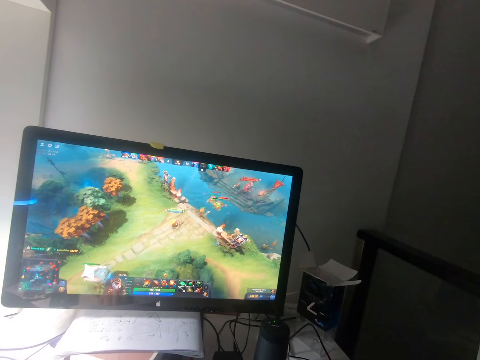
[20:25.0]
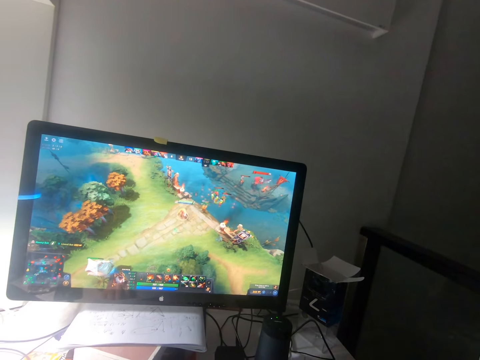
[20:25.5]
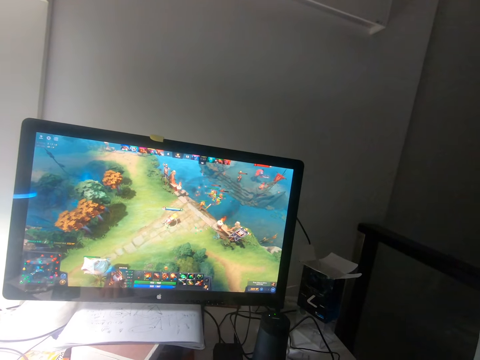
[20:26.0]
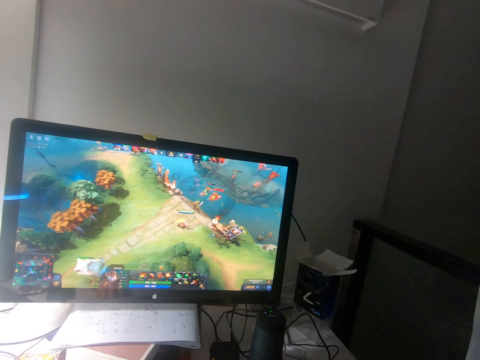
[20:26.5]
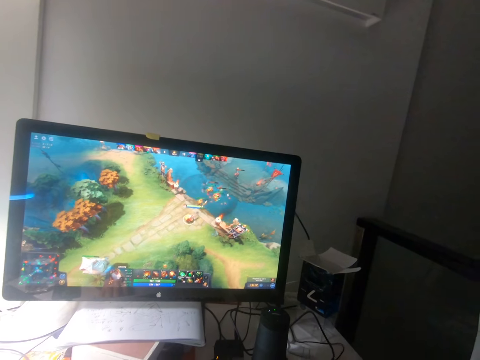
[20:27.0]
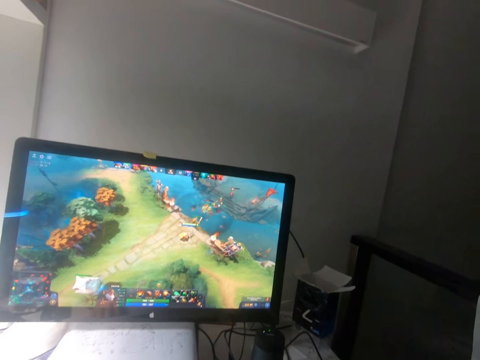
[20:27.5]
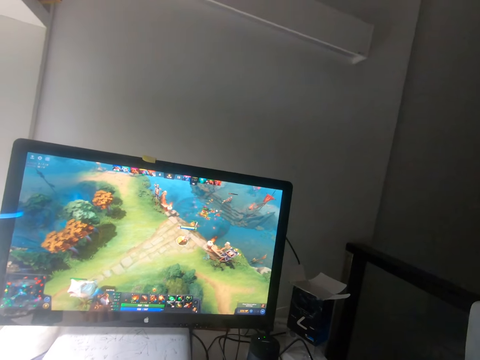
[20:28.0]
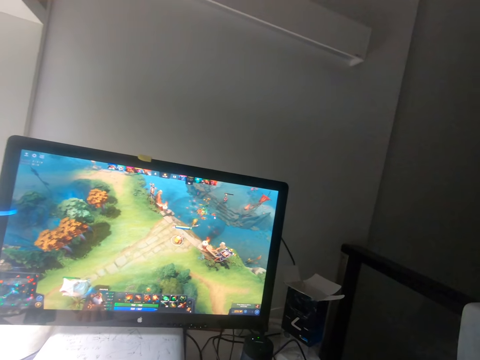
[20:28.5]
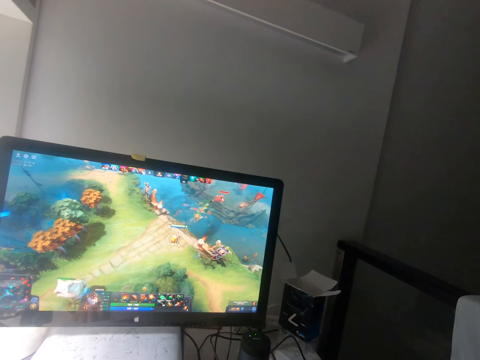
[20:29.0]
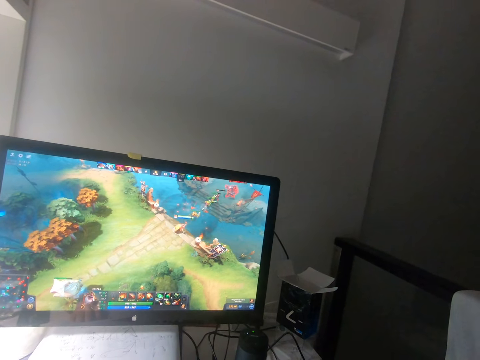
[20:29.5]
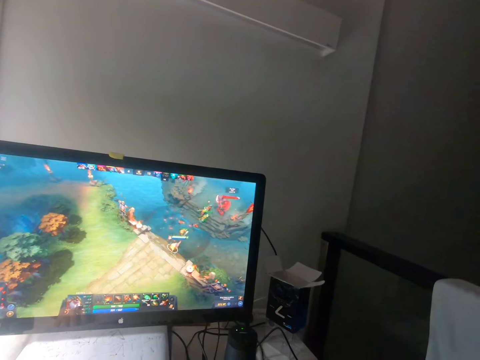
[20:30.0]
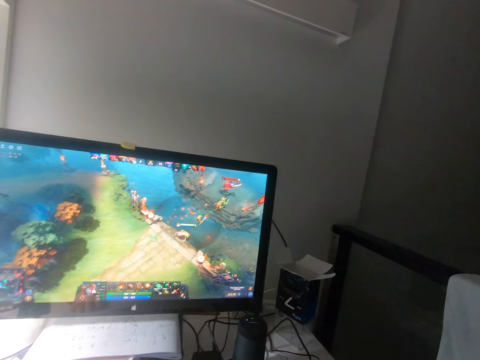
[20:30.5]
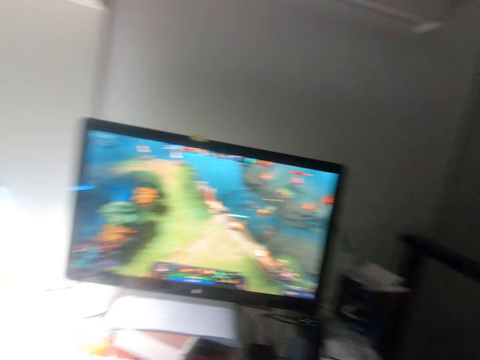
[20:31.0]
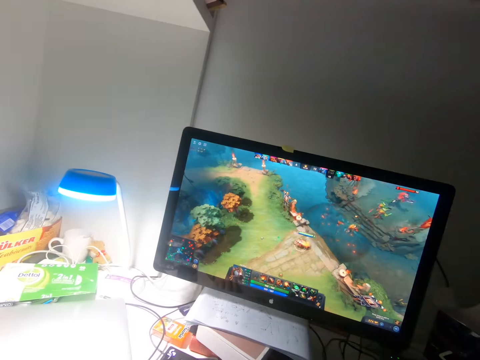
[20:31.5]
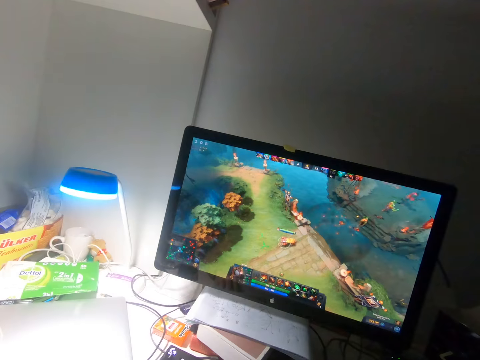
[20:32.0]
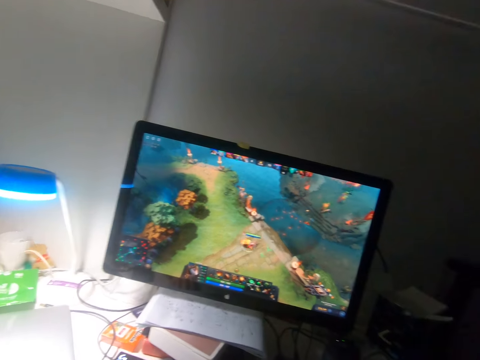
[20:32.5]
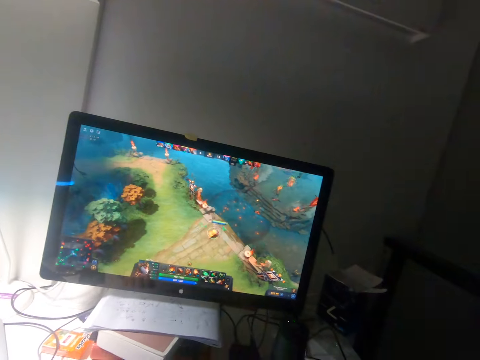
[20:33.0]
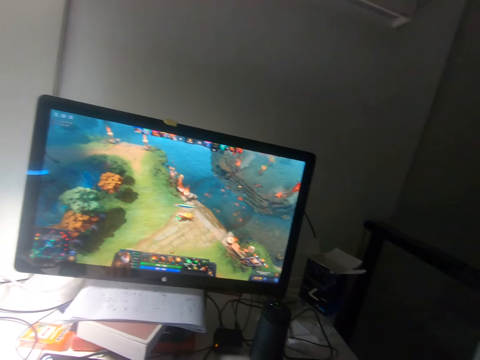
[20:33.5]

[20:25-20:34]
The camera wearer turns his head to the left.

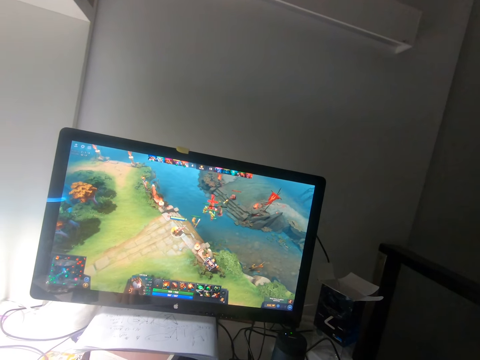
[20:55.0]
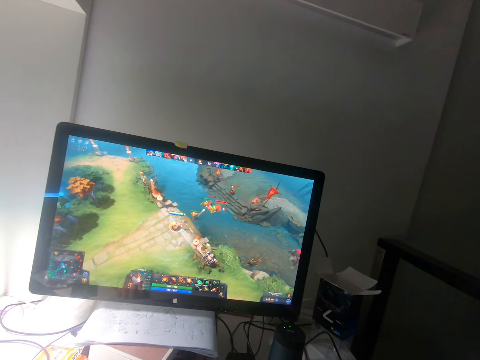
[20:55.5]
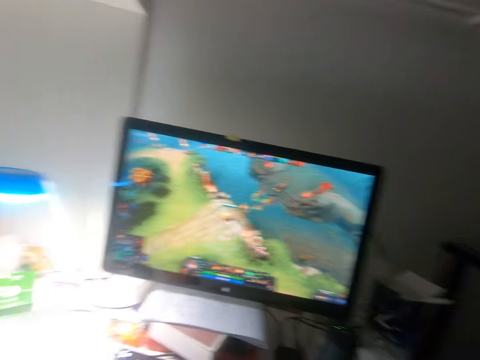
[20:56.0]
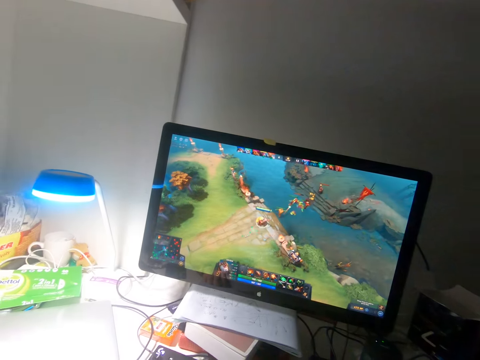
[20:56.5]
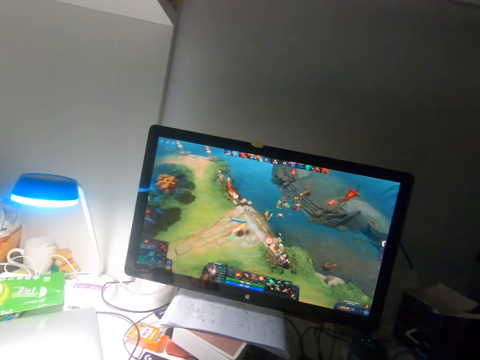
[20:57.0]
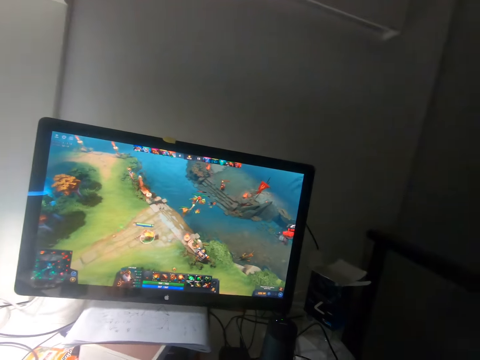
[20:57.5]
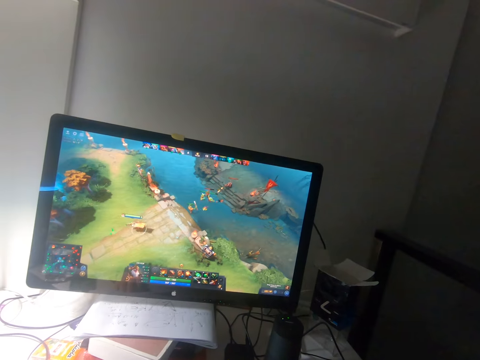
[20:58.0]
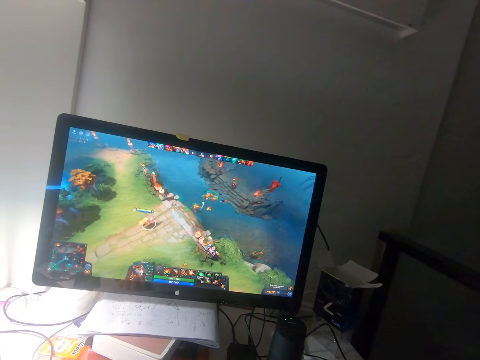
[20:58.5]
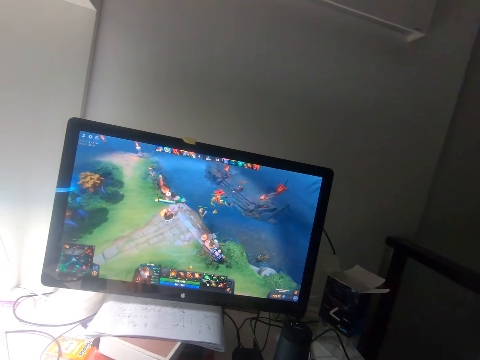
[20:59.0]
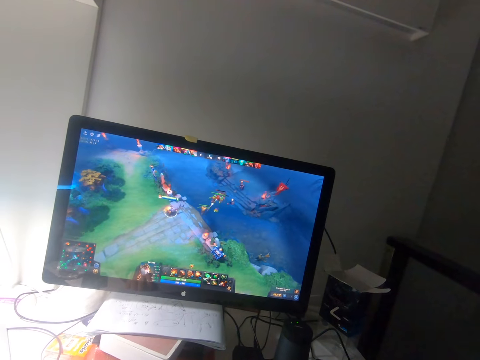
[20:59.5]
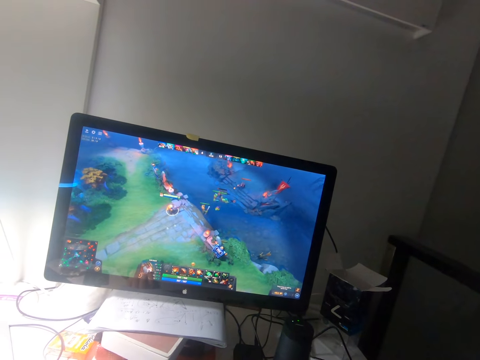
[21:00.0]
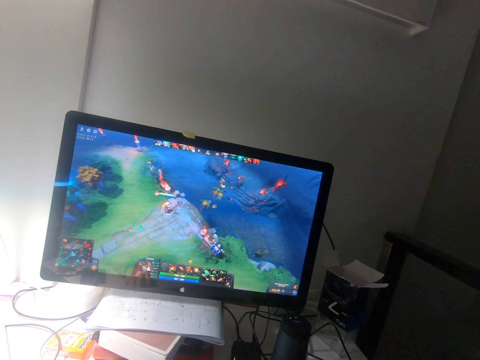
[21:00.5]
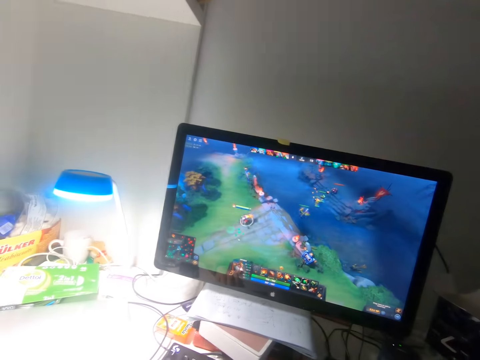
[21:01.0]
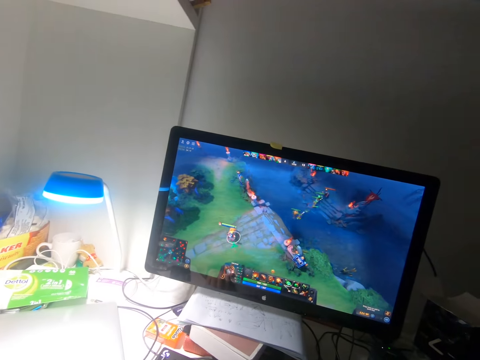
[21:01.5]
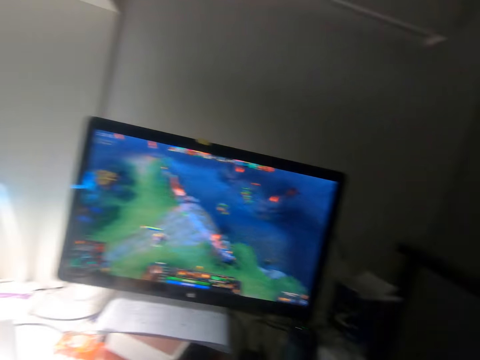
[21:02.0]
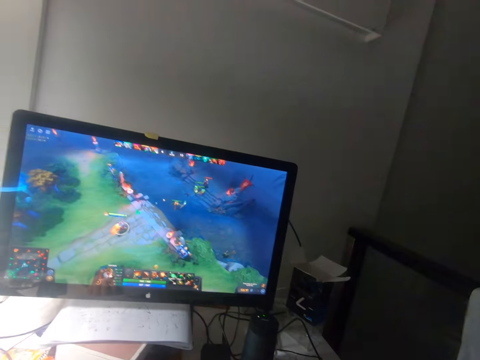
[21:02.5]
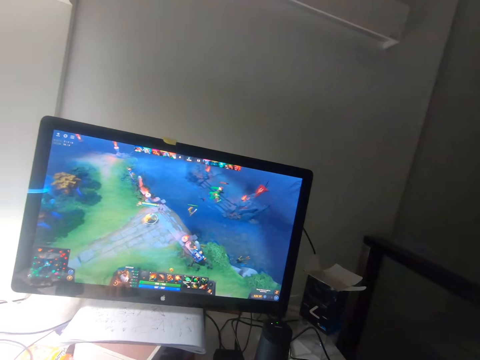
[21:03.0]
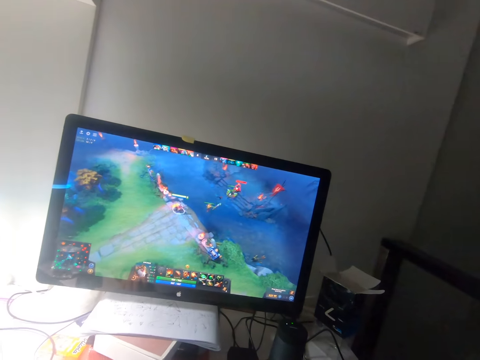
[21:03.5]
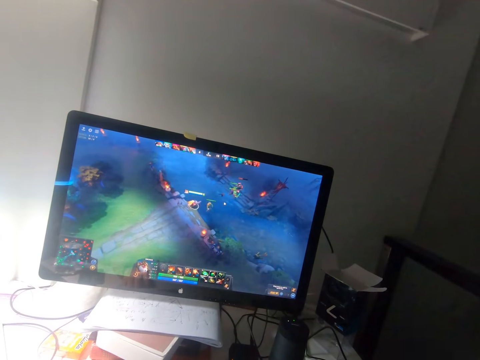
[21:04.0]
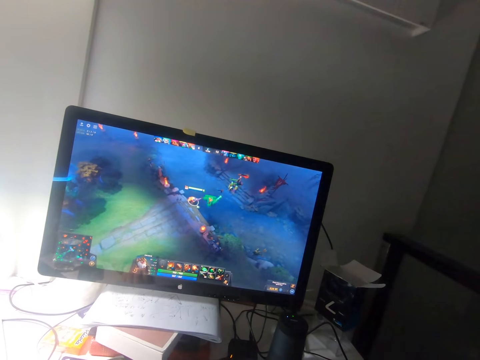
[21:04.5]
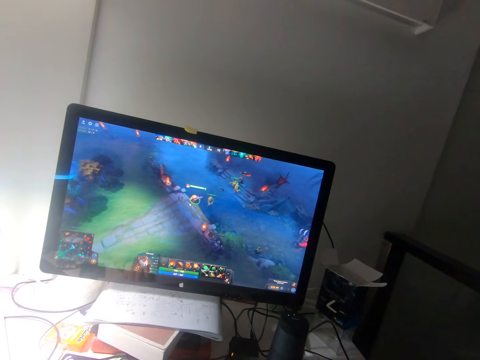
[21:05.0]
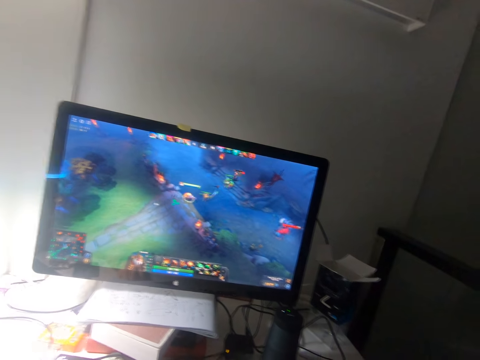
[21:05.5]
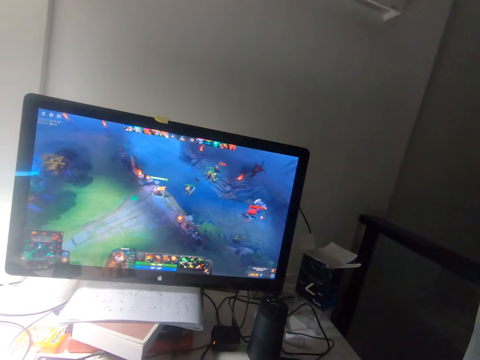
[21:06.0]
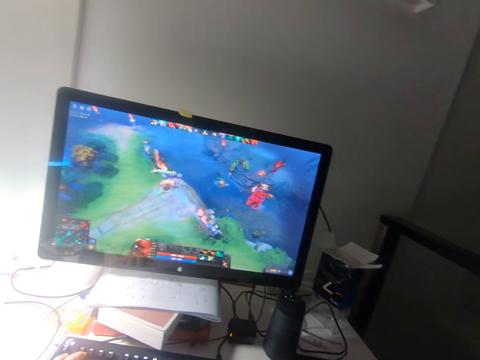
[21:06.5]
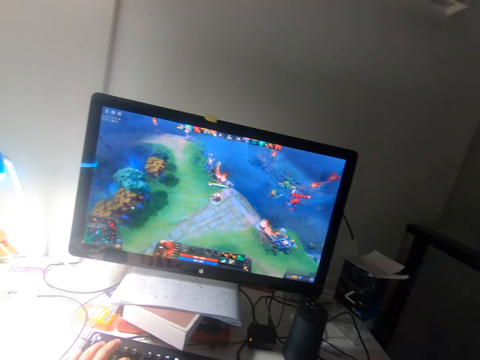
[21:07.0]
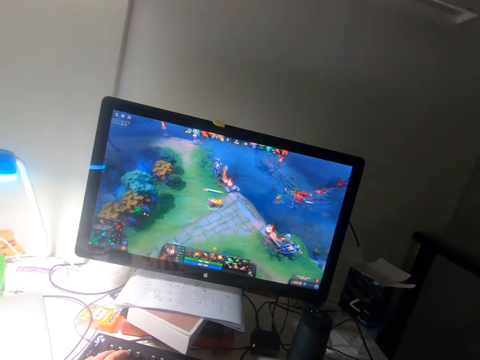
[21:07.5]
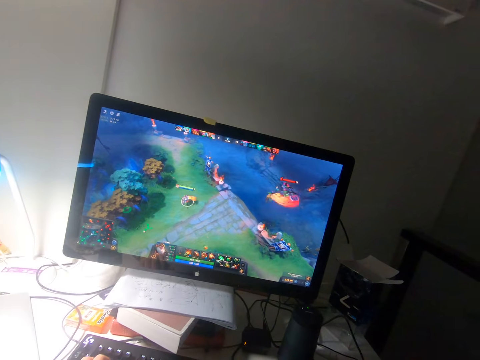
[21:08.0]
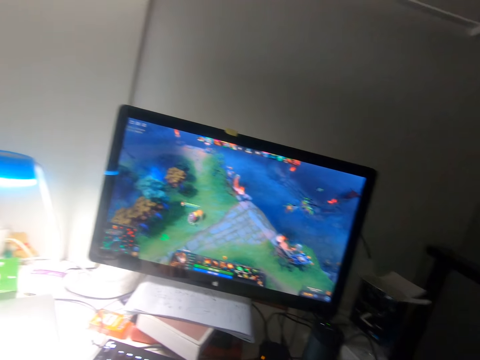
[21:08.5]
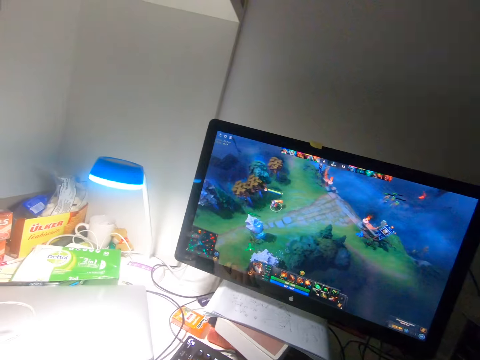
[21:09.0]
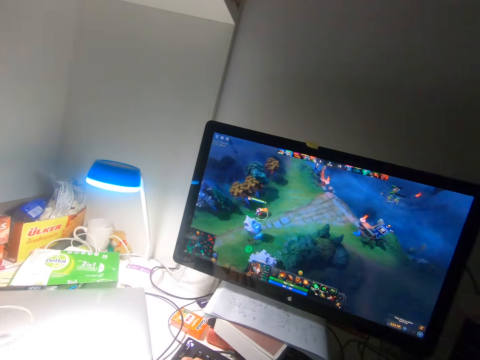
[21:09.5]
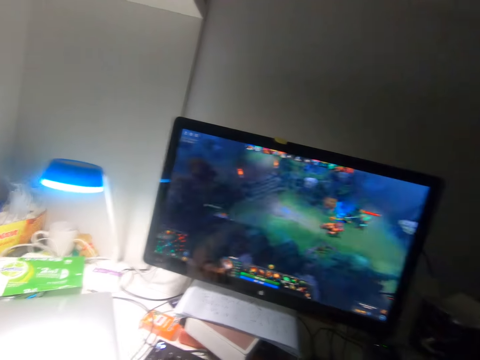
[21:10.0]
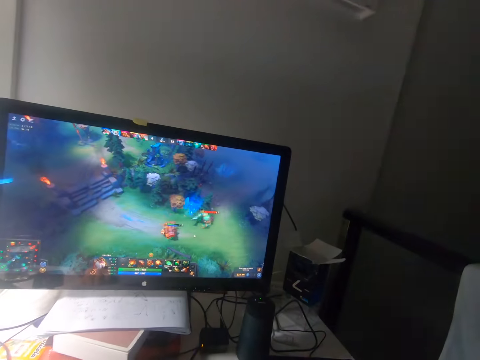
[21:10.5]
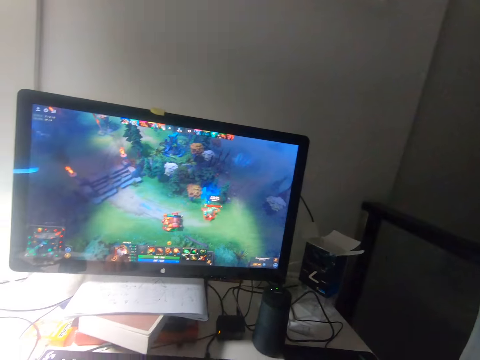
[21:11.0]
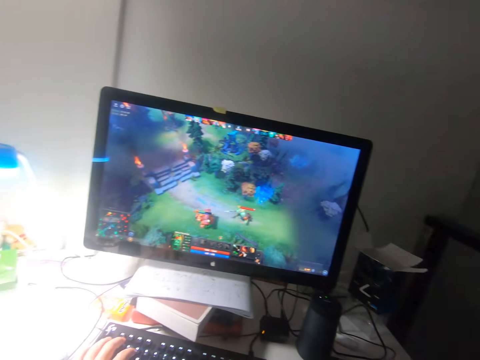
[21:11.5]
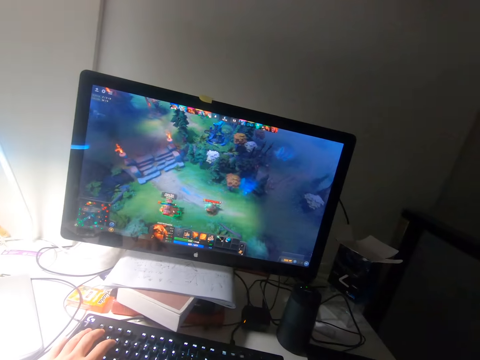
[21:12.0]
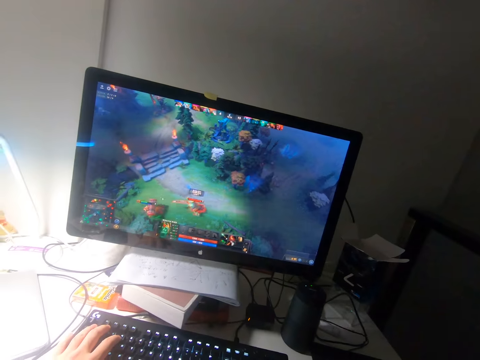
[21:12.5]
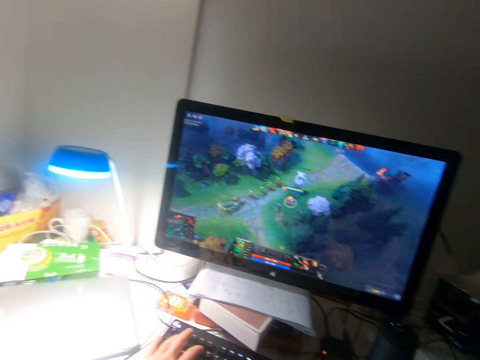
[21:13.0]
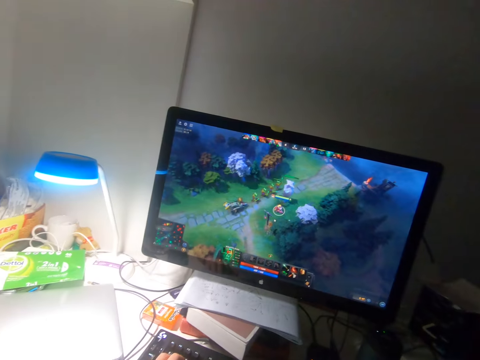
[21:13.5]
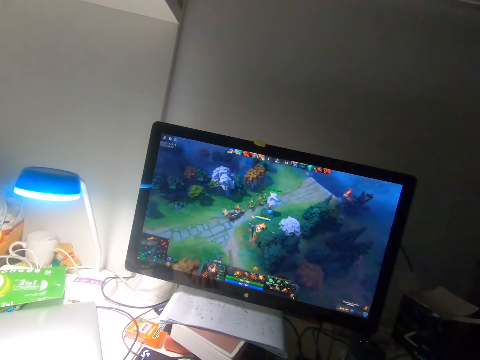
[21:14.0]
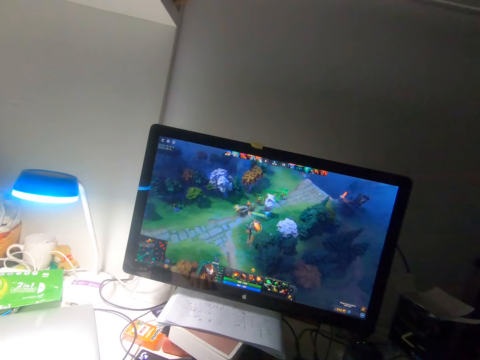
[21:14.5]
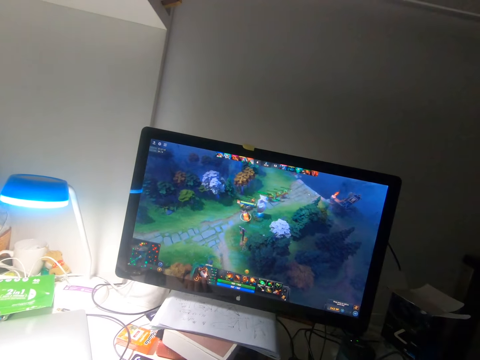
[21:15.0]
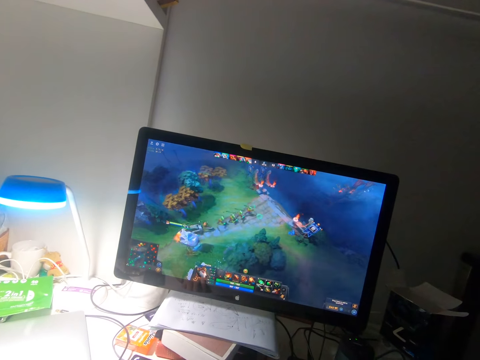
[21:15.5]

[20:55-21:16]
The camera wearer turns his head to the left. He watches a game on a monitor. He turns his head to the left. He watches the game on the monitor. He presses the keys of the keyboard on the table with his left hand. He turns his head to the left. He watches the game on the monitor. He presses the keys of the keyboard on the table with his left hand.
